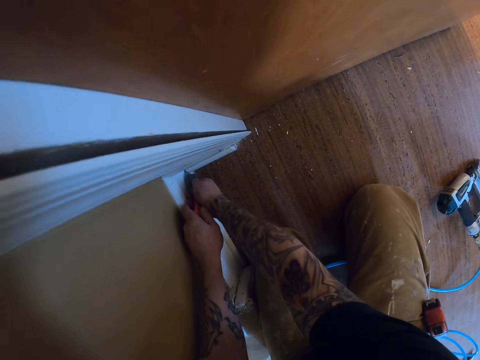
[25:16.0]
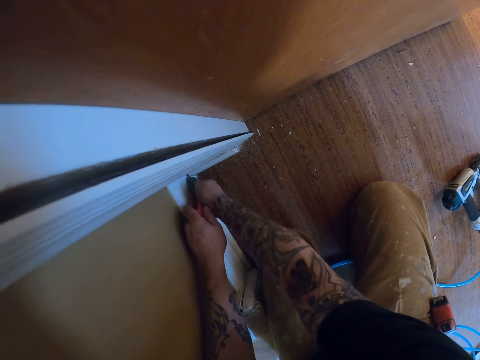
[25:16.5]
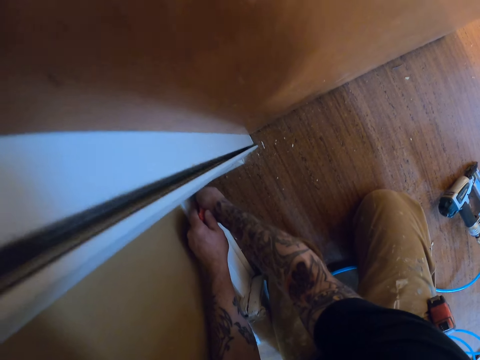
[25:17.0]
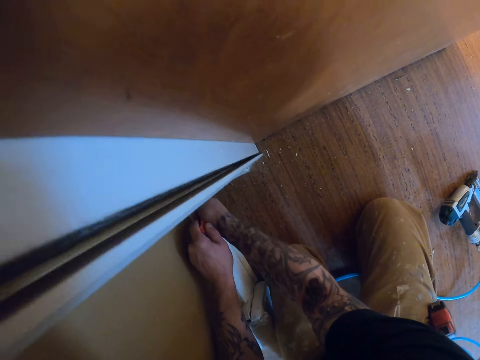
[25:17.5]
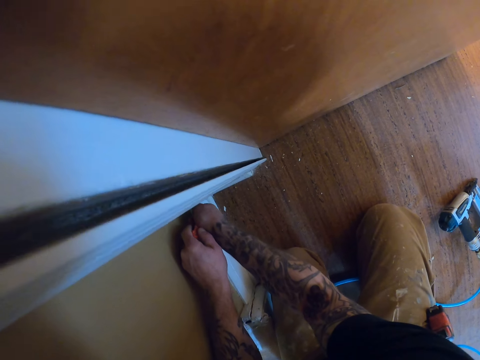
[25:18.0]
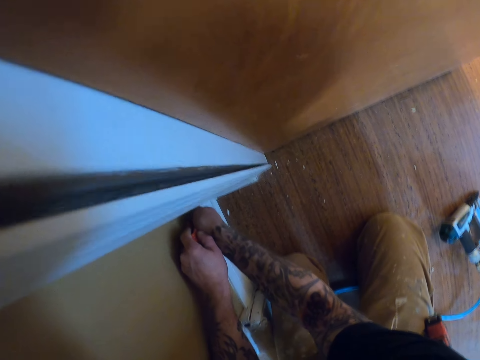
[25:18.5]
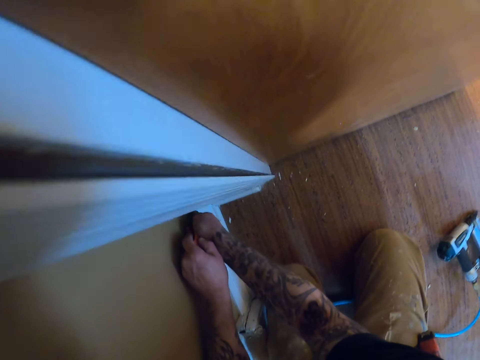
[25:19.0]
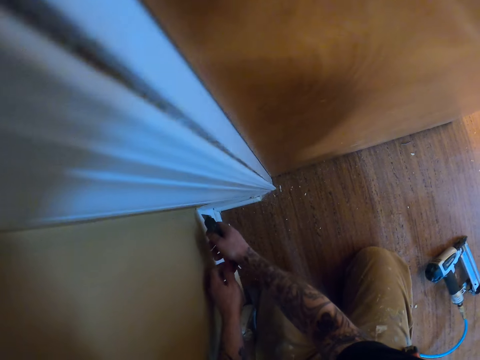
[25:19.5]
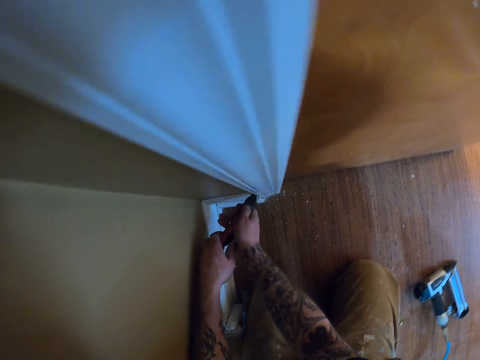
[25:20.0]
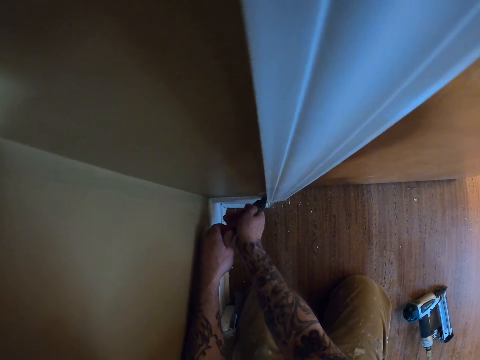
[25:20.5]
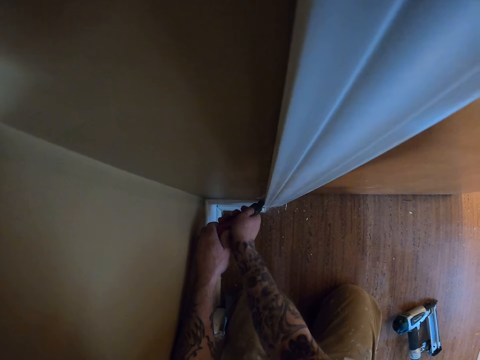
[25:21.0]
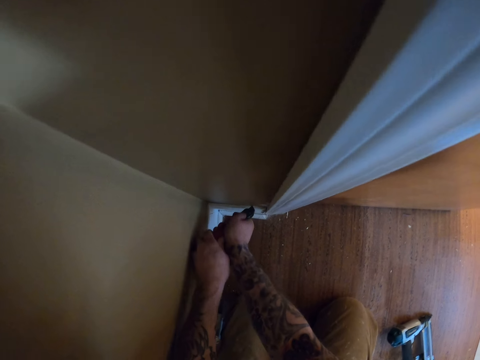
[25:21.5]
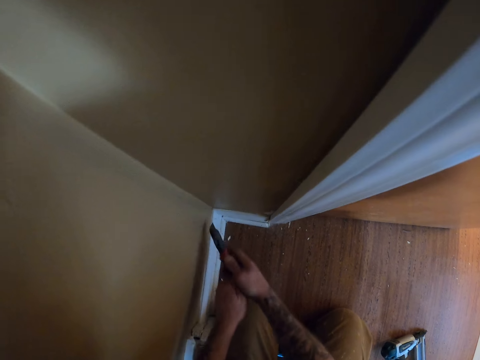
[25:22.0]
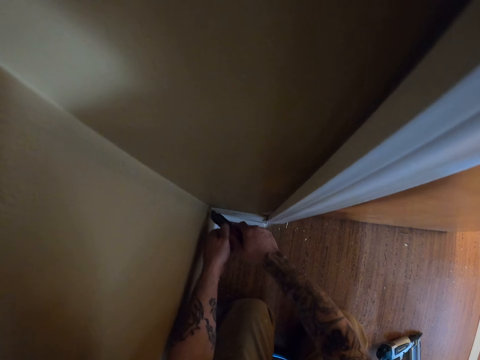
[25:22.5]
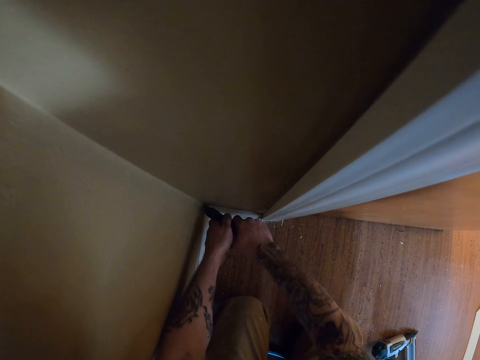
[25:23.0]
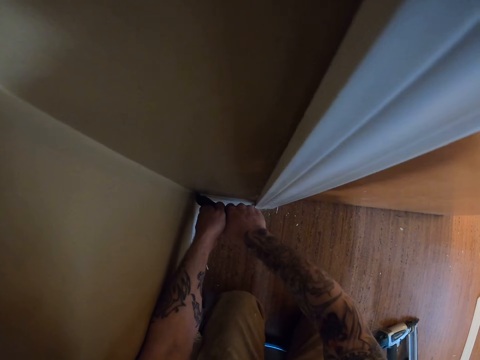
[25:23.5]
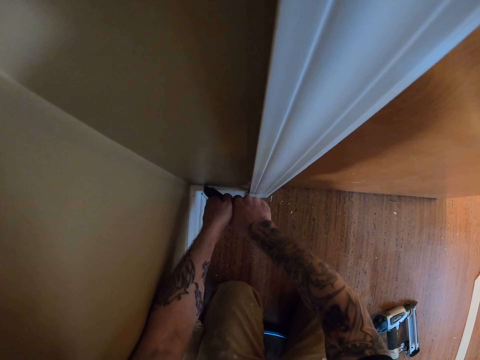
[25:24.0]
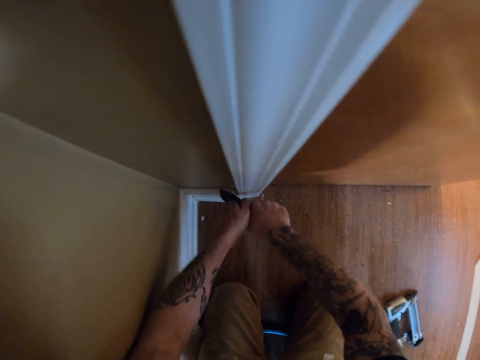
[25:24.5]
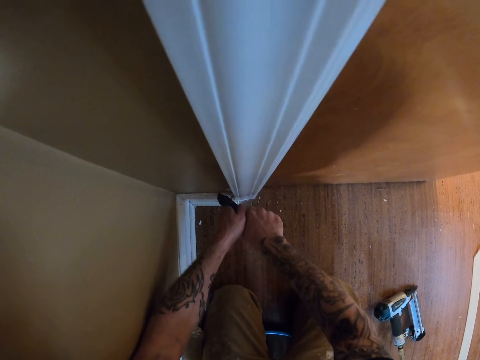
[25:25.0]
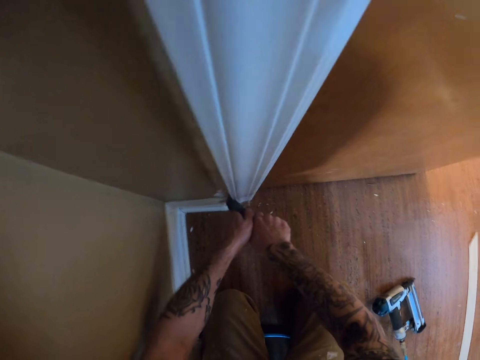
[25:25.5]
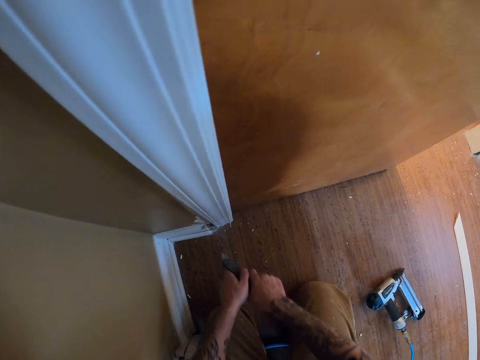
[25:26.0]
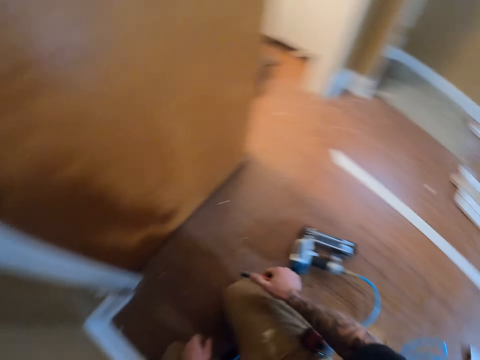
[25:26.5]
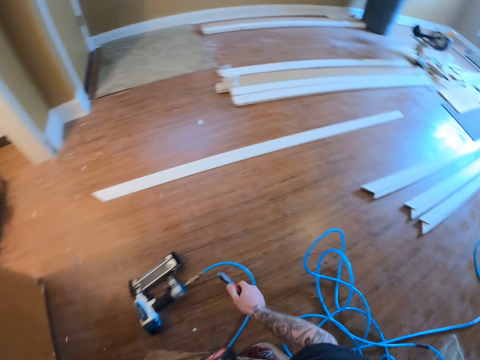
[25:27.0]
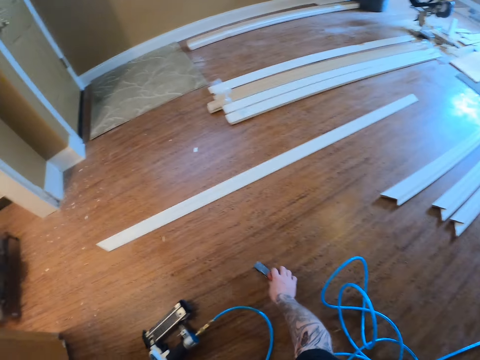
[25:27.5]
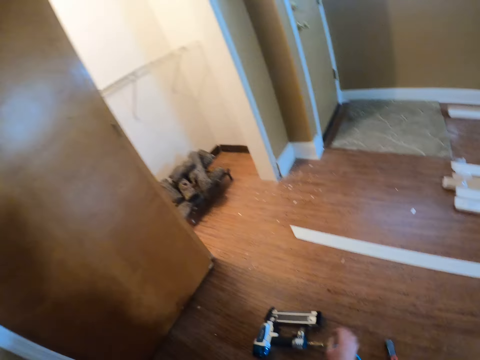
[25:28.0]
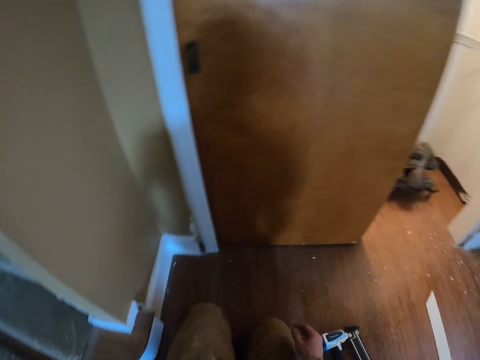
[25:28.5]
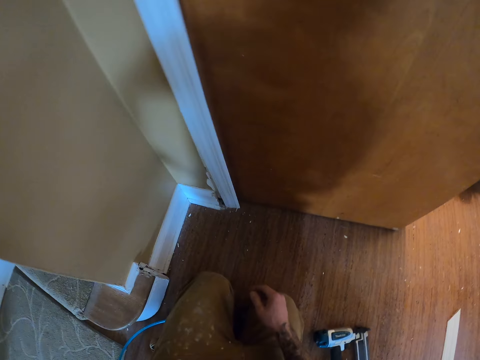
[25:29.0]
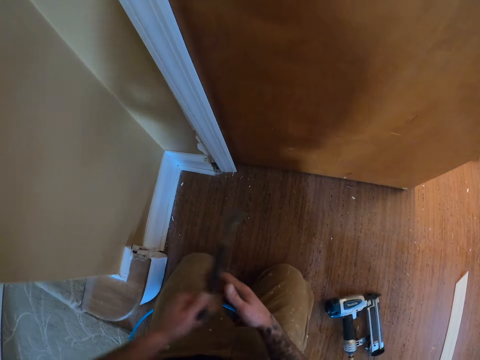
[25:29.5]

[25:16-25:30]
The camera wearer cuts the wood with the utility knife. They put the utility knife on the floor.

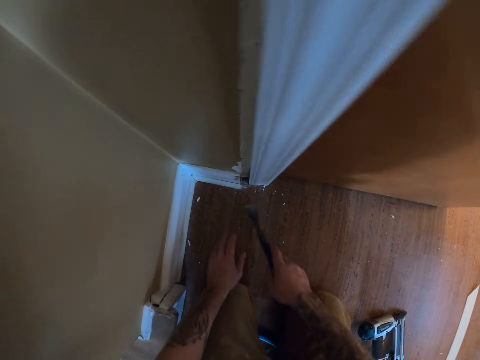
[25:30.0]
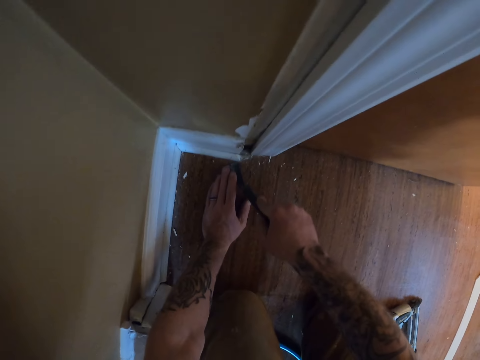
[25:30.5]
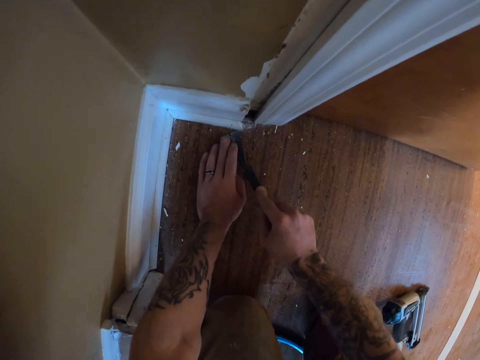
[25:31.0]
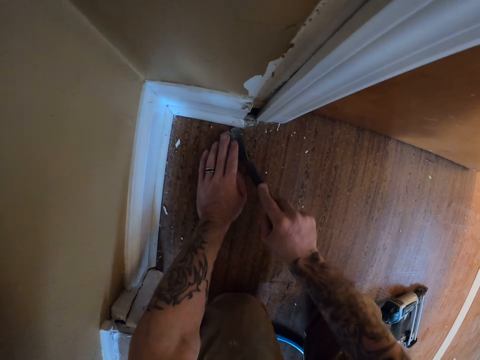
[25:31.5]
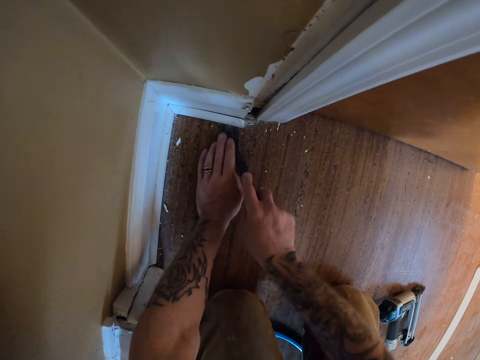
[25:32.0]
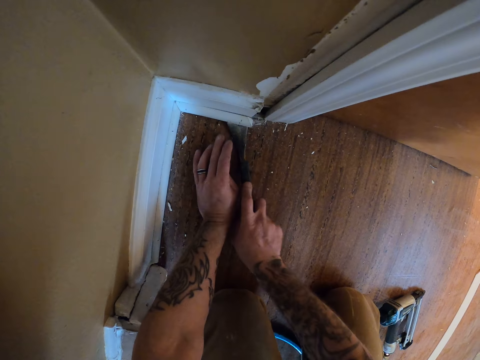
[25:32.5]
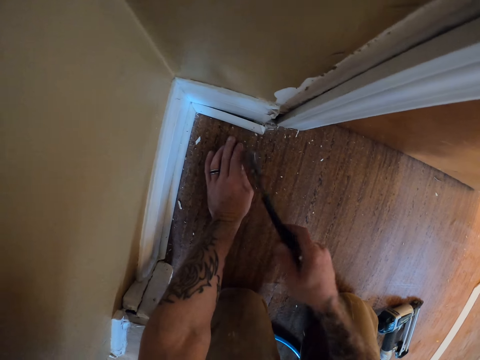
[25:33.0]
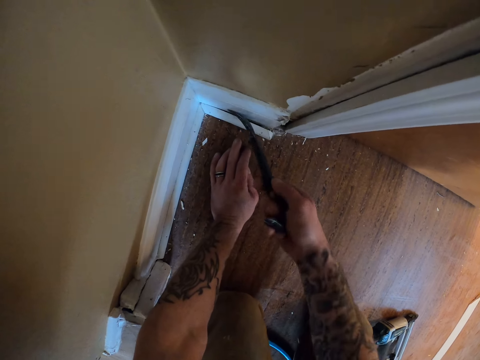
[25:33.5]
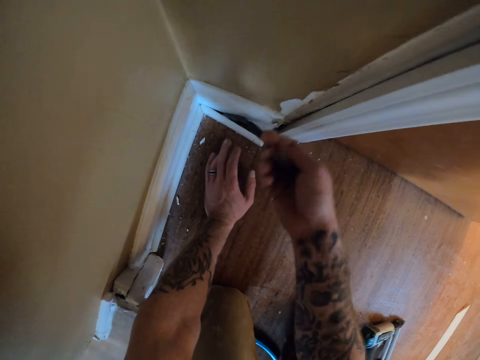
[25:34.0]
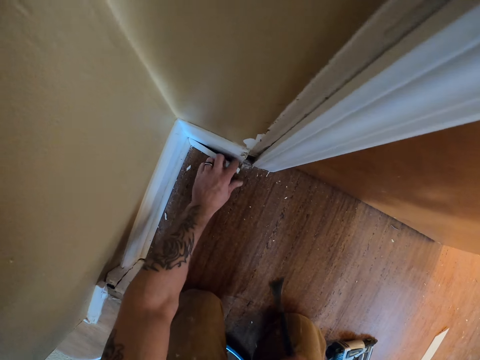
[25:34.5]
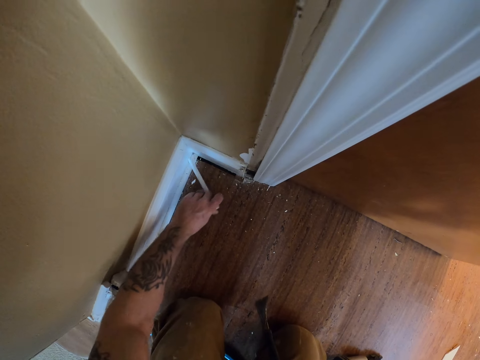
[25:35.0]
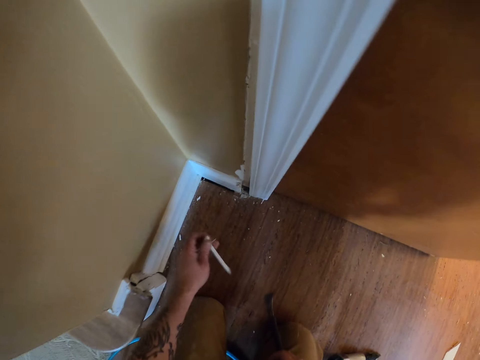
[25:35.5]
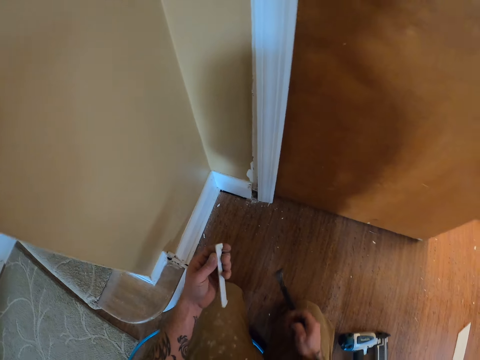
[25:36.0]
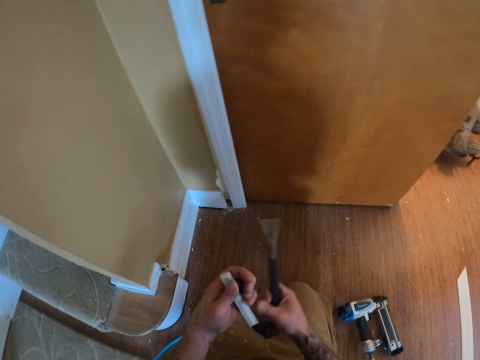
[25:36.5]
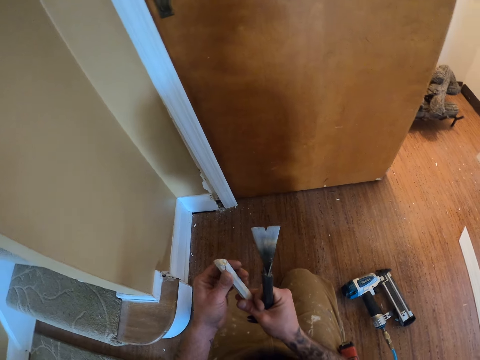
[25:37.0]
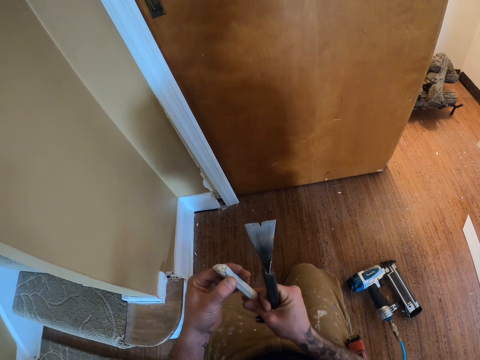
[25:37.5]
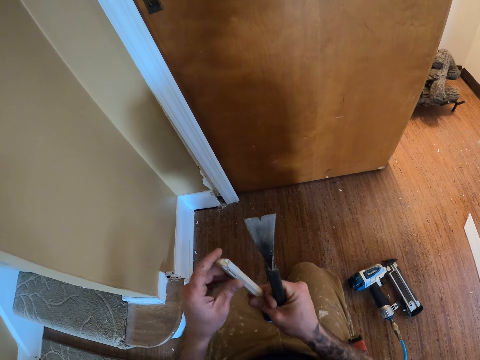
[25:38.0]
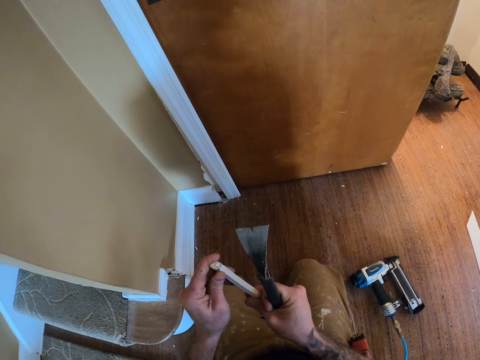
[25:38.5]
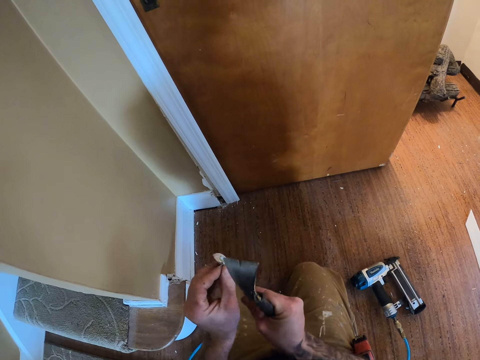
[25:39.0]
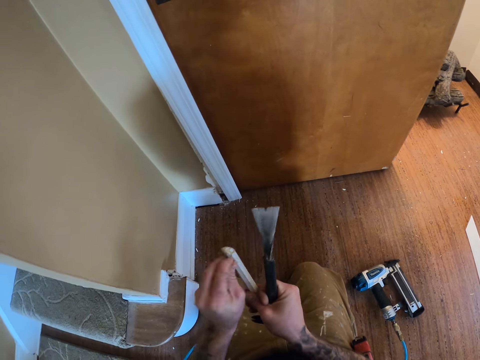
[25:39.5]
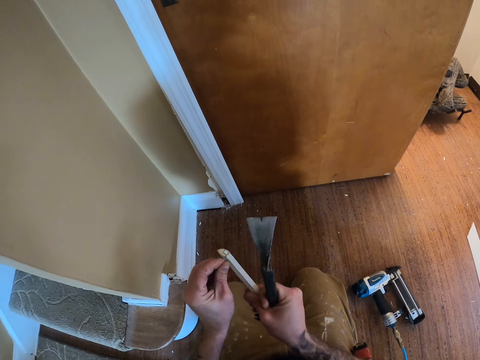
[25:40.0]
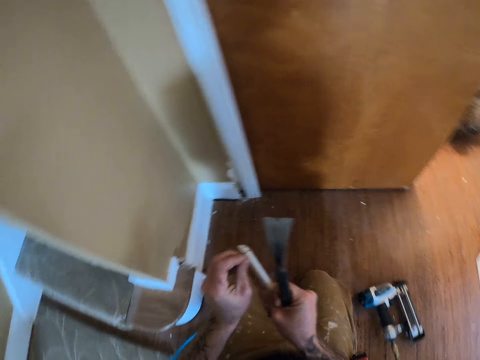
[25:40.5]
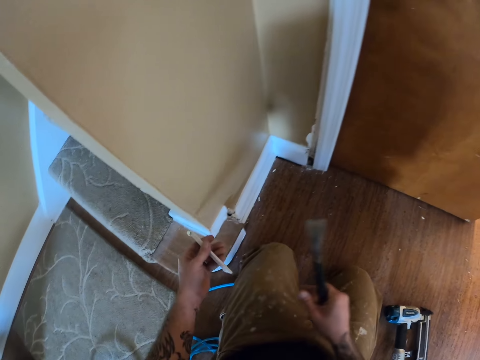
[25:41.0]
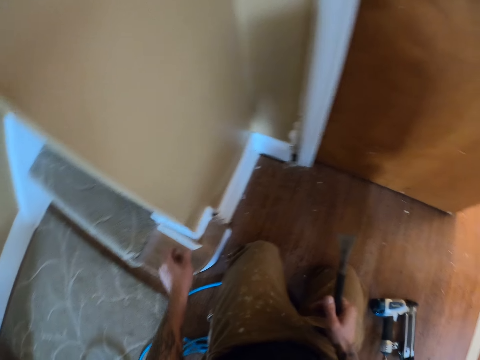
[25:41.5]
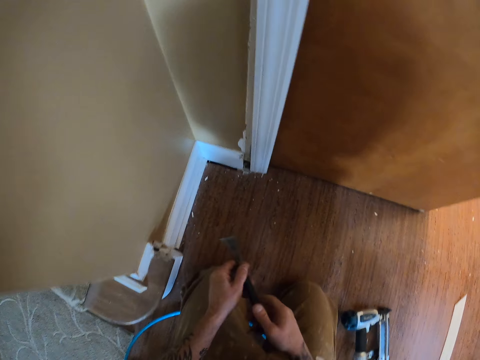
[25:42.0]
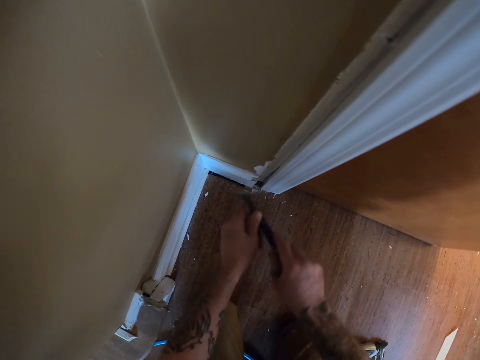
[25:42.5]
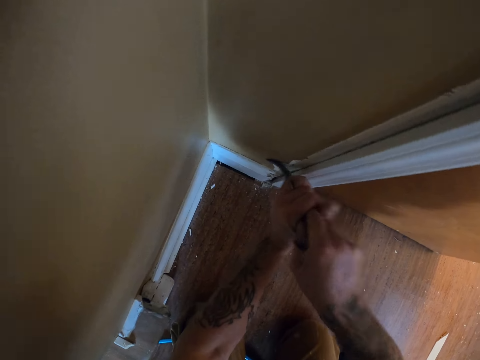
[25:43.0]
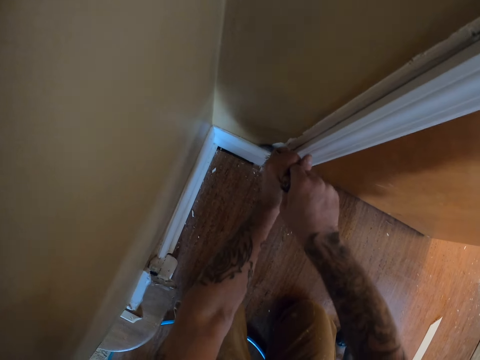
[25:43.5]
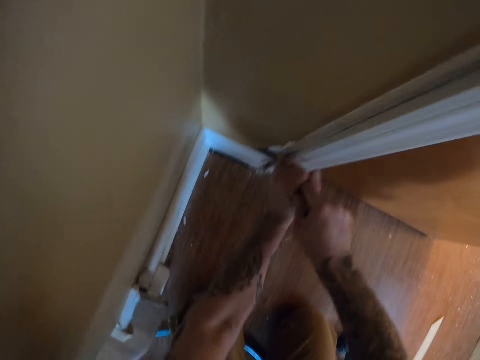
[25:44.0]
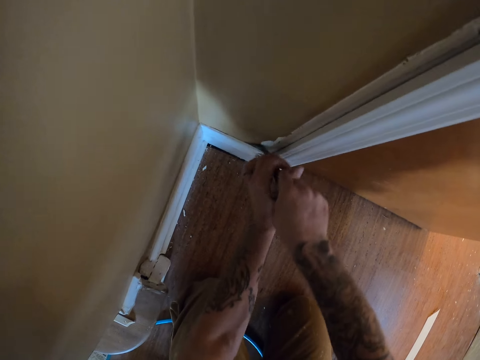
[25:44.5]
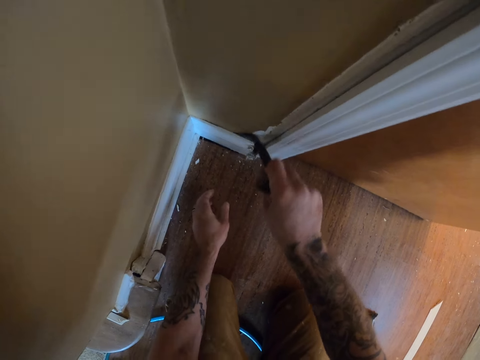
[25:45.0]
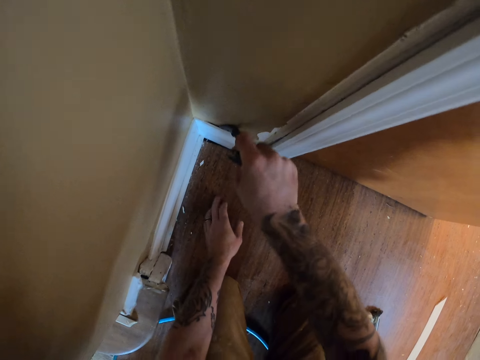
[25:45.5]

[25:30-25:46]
The camera wearer takes the hammer. They remove a piece of wood or baseboard with a prybar. They pull a piece of wood from the piece of wood. They take the baseboard. They put the piece of wood on the stairs. They remove a piece of wood from the wall.
